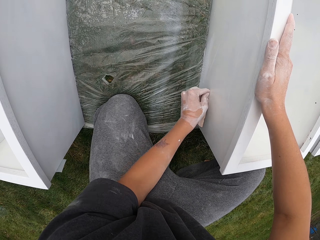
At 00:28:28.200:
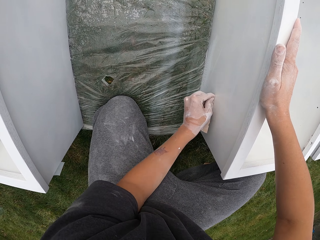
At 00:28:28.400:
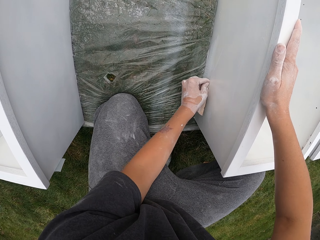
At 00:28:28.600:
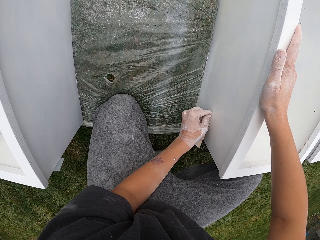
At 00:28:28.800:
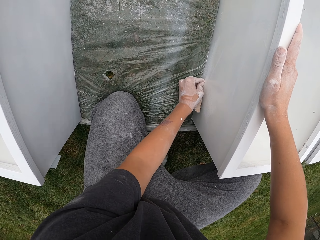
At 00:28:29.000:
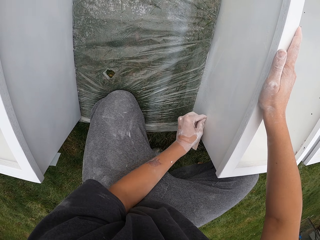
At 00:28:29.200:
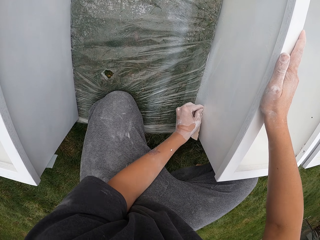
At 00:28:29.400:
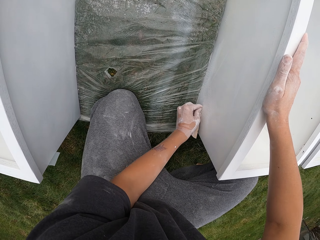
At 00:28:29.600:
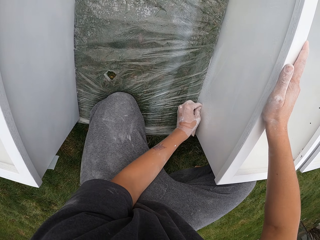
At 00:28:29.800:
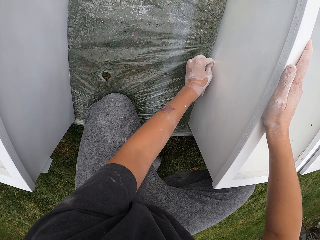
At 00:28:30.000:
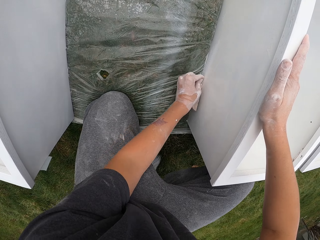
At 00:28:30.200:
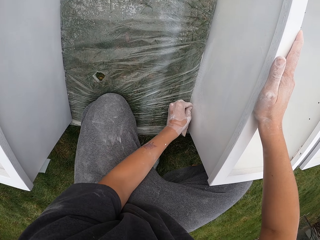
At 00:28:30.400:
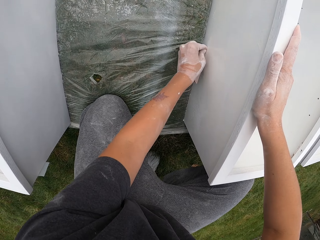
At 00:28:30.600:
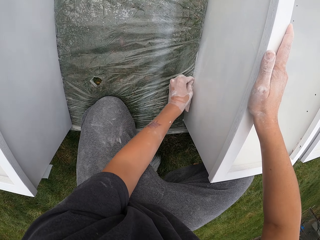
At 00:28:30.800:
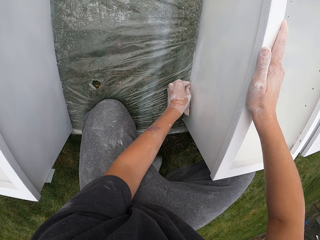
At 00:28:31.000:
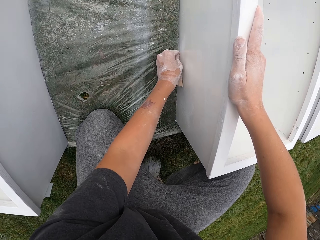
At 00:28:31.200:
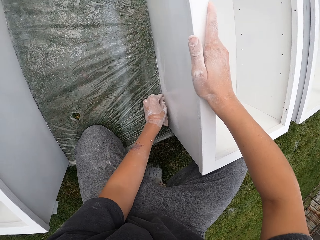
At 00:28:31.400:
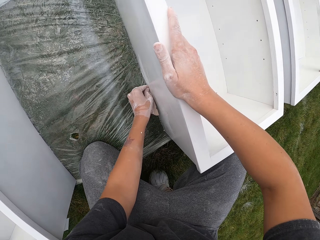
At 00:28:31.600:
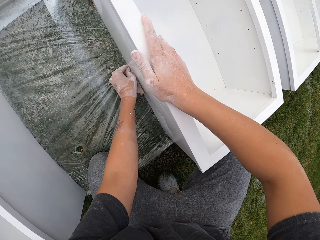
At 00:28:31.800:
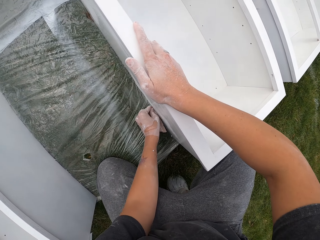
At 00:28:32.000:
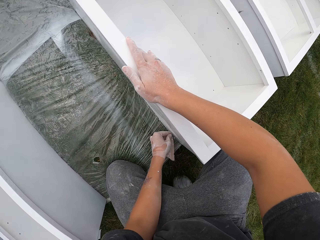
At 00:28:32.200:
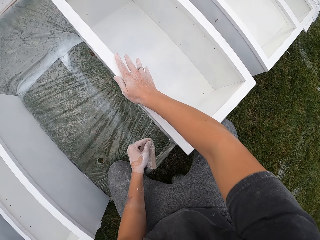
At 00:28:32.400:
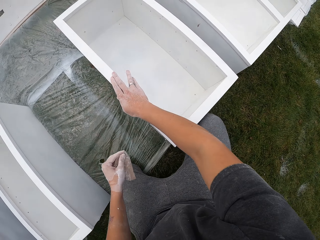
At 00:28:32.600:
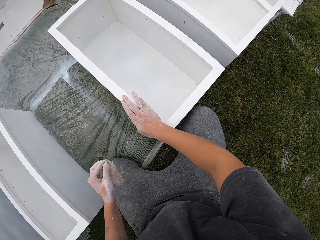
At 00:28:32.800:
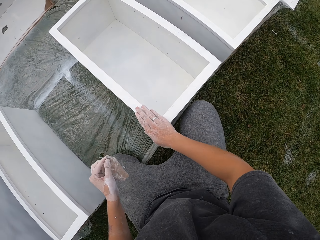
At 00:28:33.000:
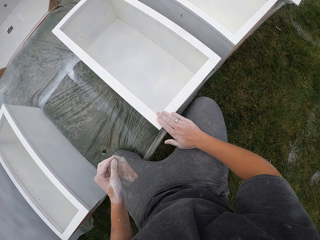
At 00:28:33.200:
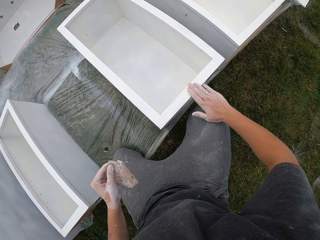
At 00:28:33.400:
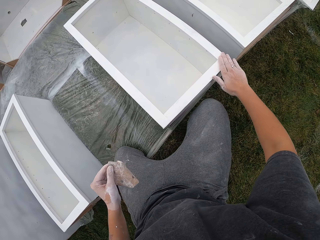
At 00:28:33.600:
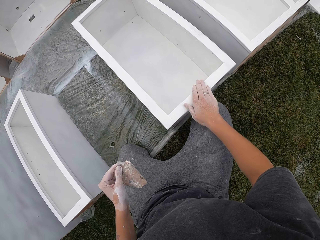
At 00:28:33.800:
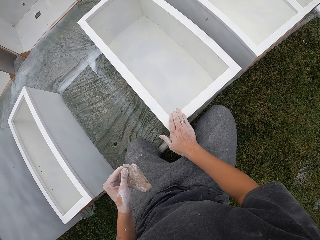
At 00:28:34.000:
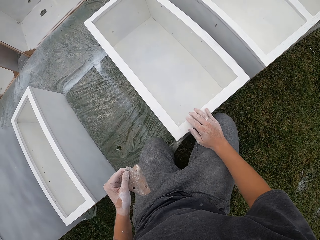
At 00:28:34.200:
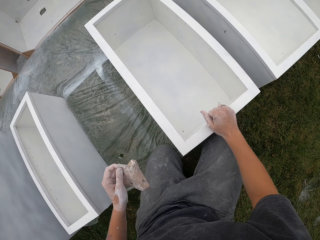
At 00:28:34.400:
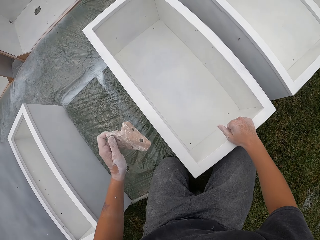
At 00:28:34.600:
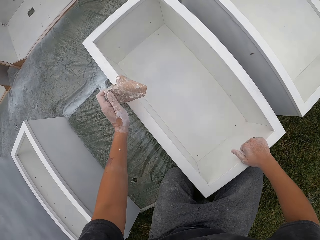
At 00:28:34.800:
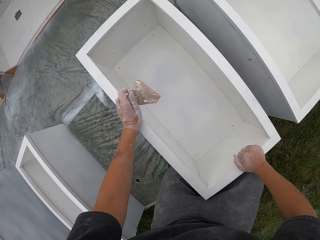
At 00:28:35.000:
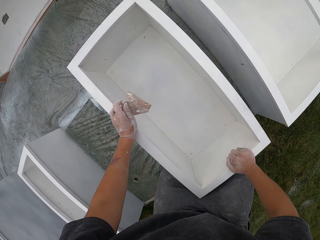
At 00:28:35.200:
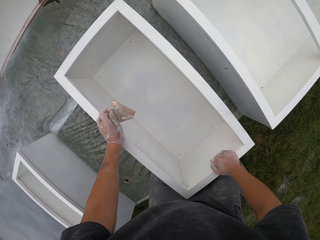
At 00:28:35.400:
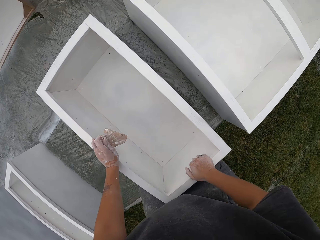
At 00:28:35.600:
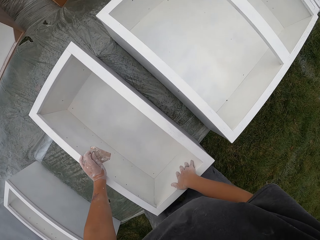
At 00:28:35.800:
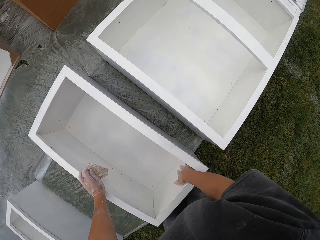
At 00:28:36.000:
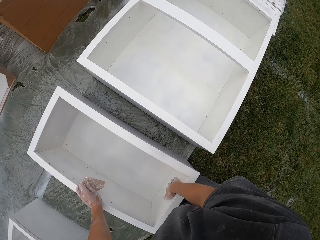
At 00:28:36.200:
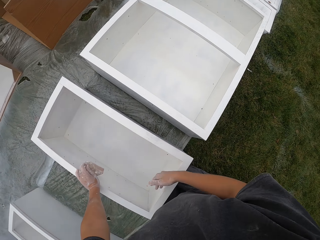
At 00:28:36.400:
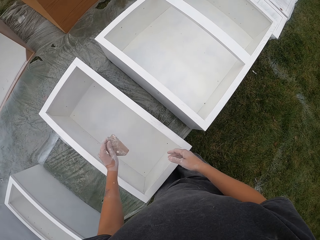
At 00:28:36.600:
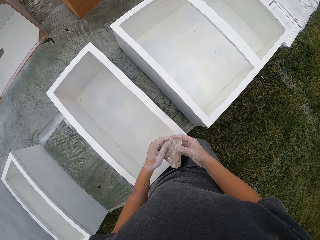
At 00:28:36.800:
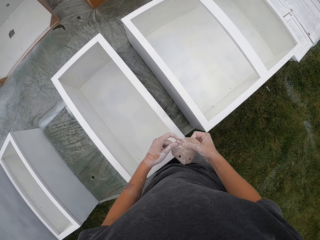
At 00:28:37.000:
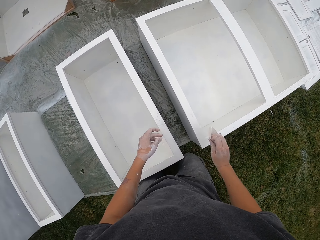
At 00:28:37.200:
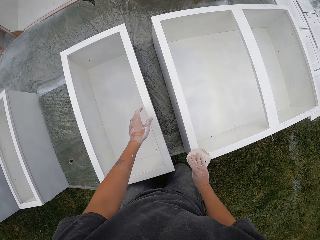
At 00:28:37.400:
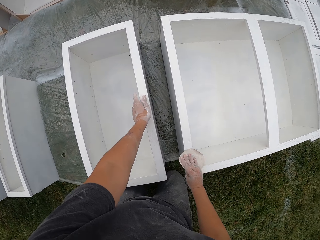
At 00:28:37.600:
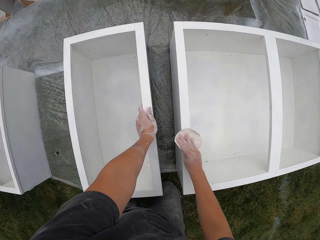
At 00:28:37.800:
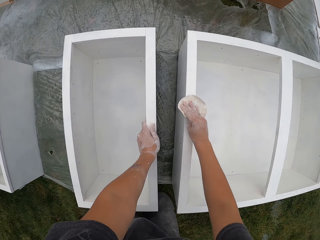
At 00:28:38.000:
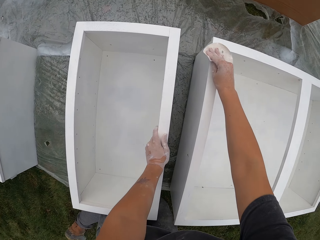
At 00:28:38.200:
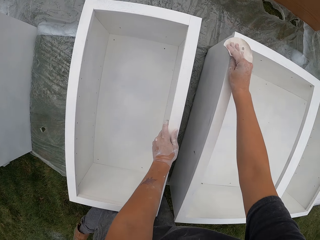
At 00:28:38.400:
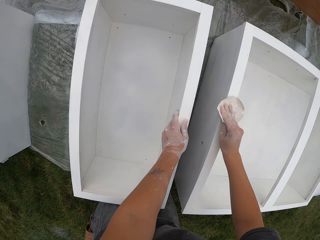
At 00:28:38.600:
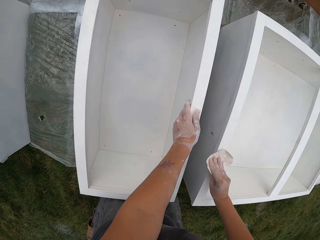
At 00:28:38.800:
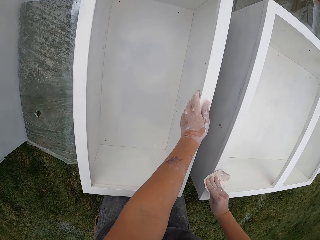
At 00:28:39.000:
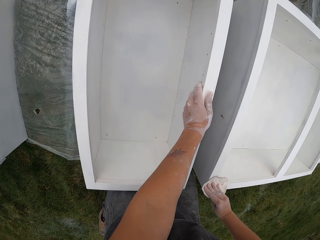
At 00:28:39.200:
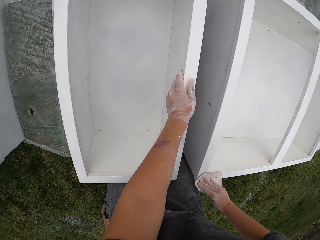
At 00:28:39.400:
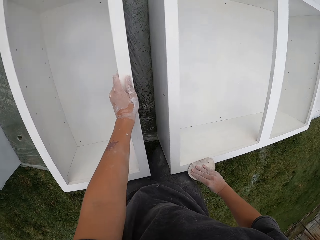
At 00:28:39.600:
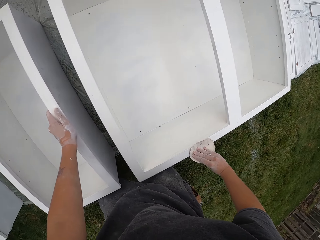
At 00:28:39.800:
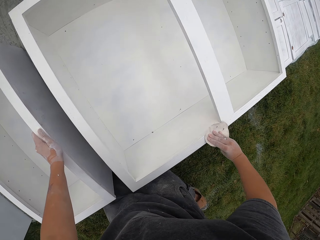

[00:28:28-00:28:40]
The camera wearer raises the left arm. They rub fingers on the drawer. They move the right hand on the cabinet. They put hands on the drawer. They kneel down. They rub the right arm in the drawer's surface. They hold a sandpaper with both hands. They move the sandpaper to the right hand. They hold the sandpaper with the right hand. They hold the top of the drawer with the left hand. They scrub the top of the cabinet using the sandpaper.

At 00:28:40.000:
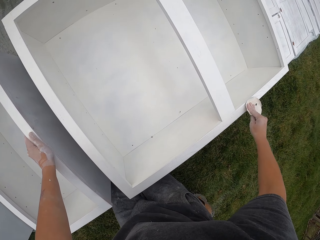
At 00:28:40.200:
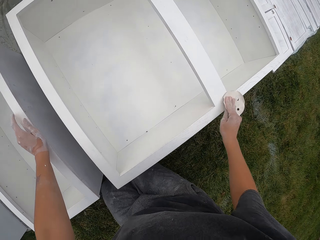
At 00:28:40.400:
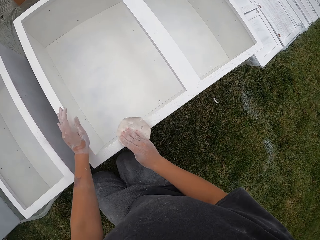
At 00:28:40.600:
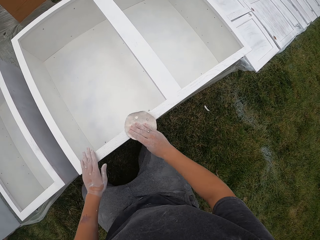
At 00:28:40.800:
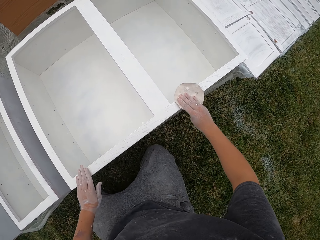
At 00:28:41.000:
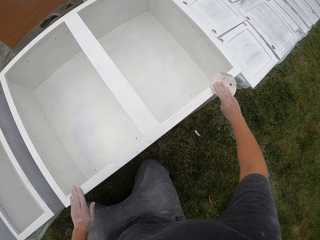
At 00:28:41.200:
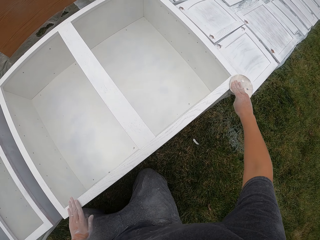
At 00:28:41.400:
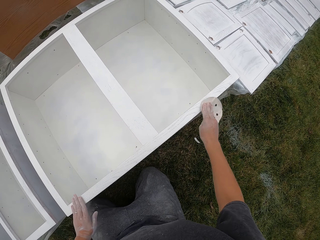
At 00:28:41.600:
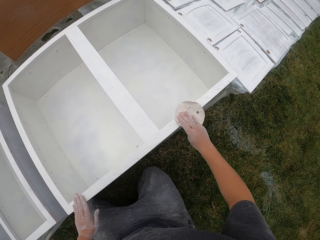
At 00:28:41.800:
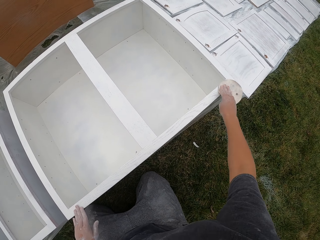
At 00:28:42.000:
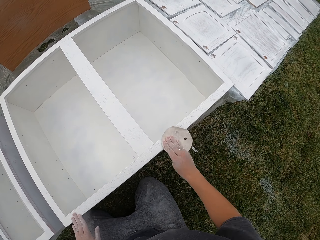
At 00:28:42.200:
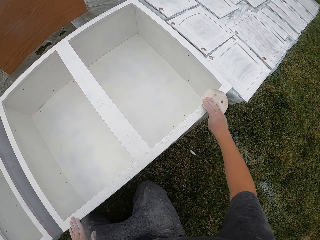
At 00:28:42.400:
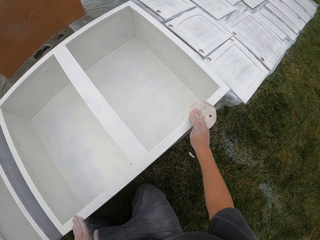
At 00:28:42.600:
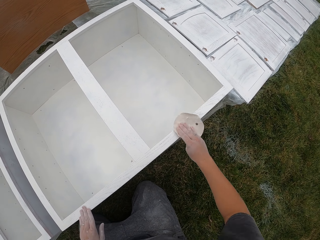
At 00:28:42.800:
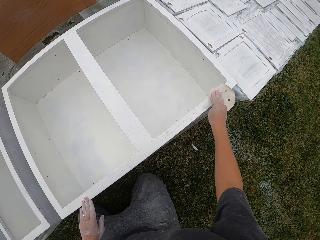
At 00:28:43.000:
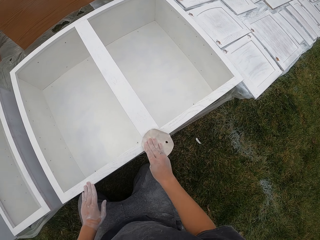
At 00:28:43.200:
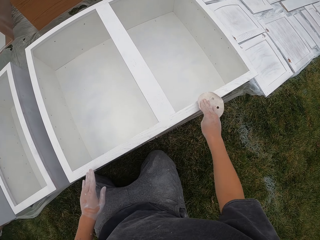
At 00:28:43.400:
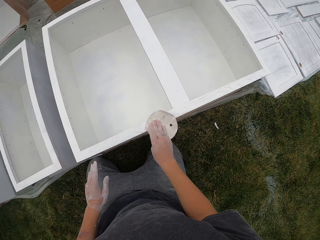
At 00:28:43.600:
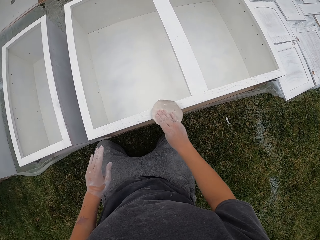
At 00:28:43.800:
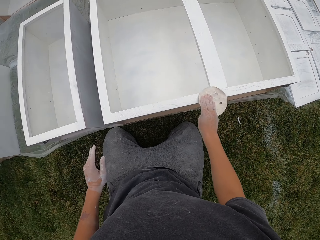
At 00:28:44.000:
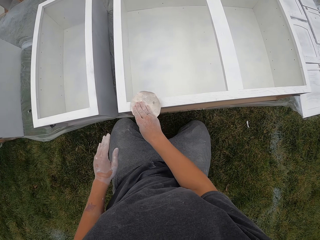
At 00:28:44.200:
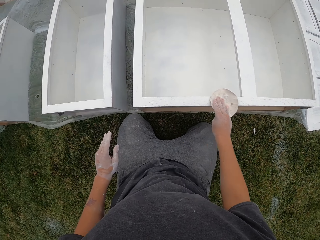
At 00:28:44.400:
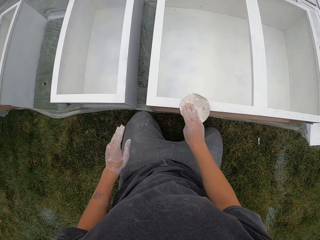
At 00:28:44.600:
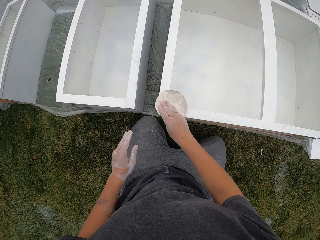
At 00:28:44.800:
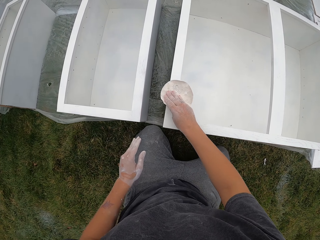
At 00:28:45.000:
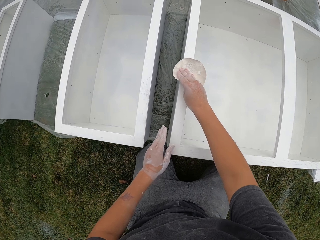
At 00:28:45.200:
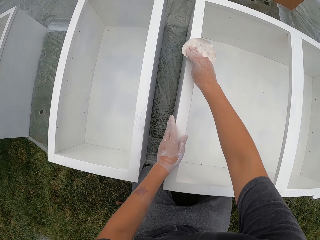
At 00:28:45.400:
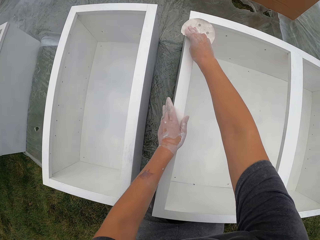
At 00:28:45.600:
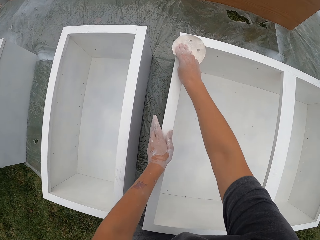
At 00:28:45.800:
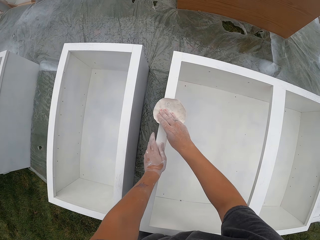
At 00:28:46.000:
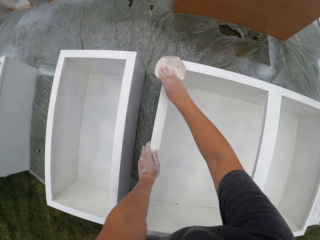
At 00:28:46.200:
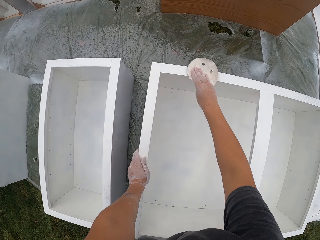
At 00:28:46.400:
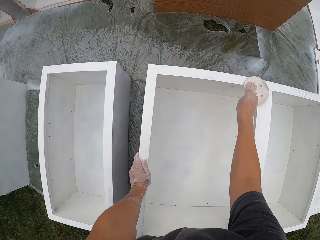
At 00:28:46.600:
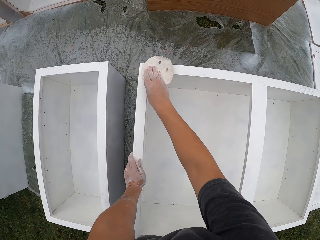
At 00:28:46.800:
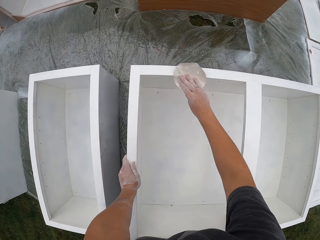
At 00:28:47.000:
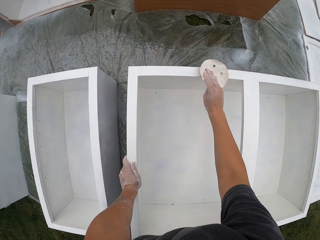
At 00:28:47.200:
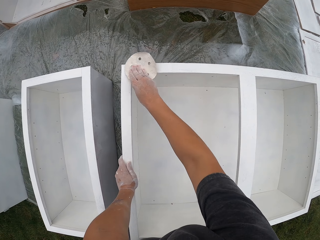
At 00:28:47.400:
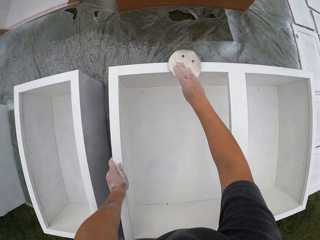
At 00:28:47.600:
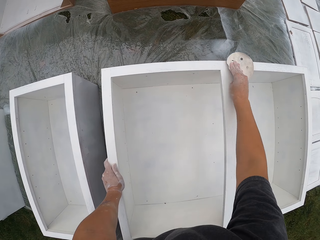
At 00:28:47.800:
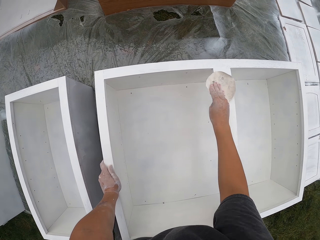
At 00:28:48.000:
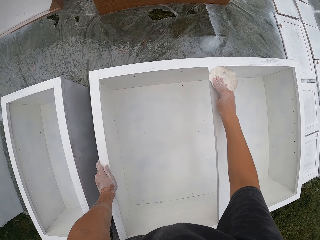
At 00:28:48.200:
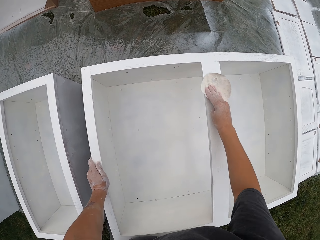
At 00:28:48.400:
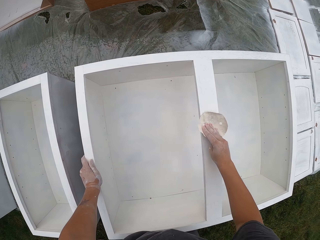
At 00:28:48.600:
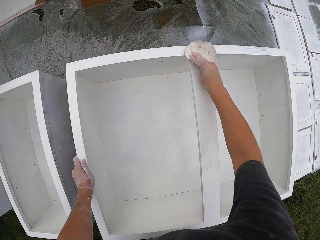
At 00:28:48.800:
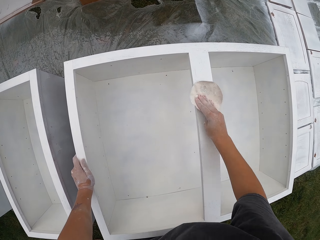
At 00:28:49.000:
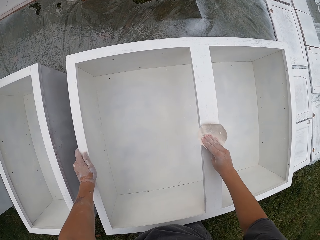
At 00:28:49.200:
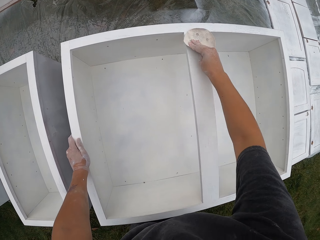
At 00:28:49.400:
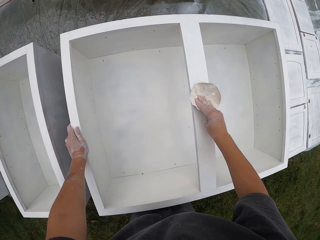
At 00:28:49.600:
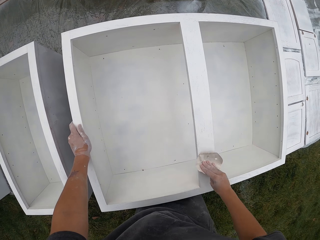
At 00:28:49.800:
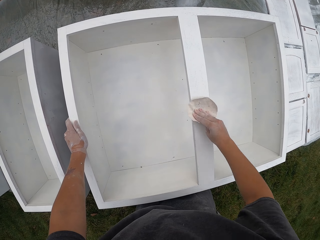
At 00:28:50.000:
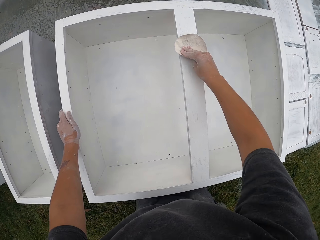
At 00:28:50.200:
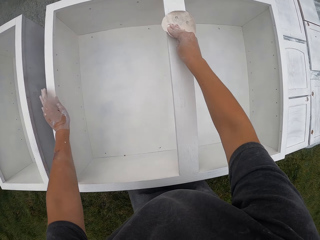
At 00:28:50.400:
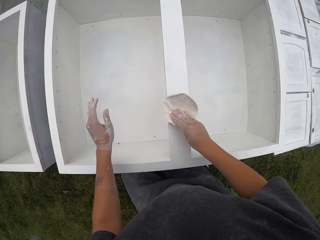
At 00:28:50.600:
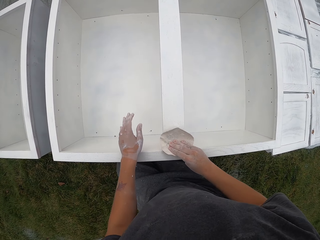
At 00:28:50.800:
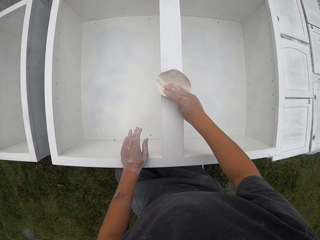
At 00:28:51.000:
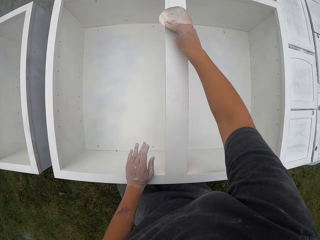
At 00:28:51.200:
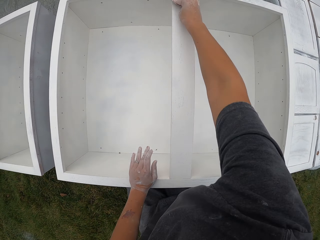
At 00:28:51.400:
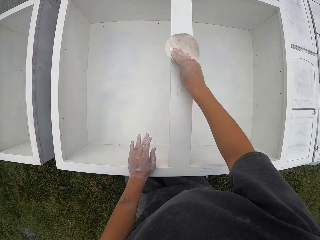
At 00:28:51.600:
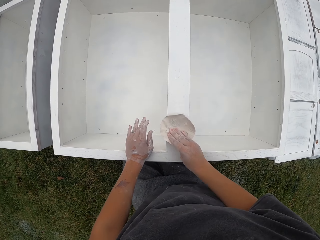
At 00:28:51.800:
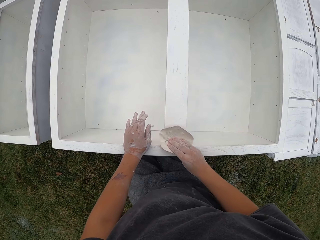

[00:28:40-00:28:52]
The camera wearer raises the left hand. They put the left hand on the drawer. They hold the cabinet with the left hand. They scrub the top of the cabinet using a sandpaper. They remove the hand from the drawer. They place the left hand on the drawer. They move the left hand on the cabinet. They scrub the cabinet using the sandpaper. They move the left arm on top of the drawer.
